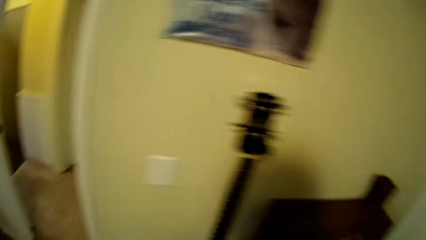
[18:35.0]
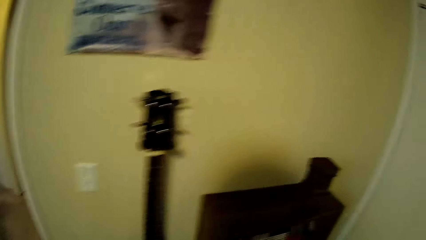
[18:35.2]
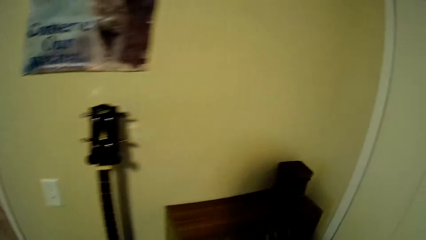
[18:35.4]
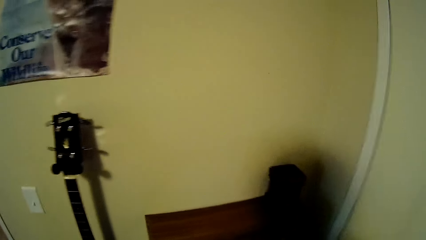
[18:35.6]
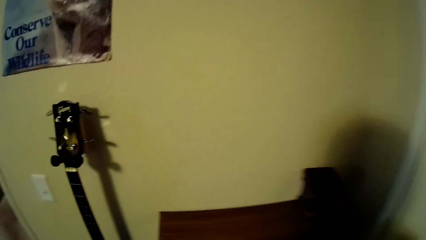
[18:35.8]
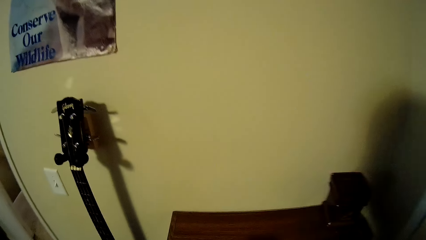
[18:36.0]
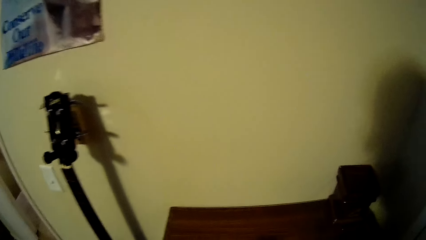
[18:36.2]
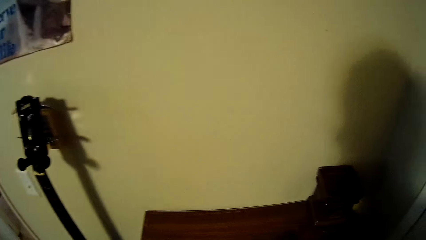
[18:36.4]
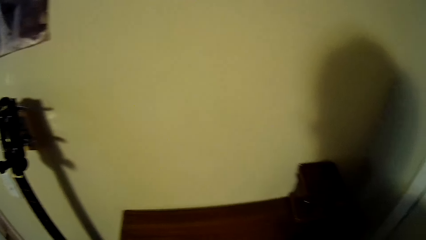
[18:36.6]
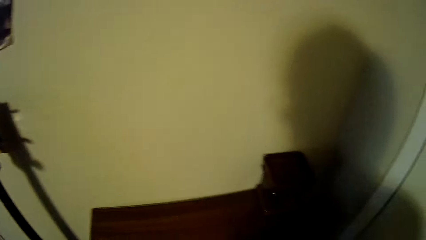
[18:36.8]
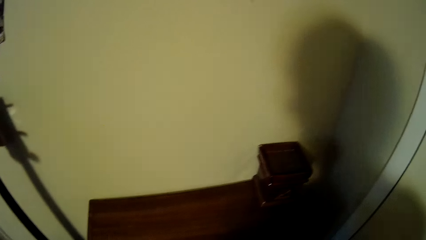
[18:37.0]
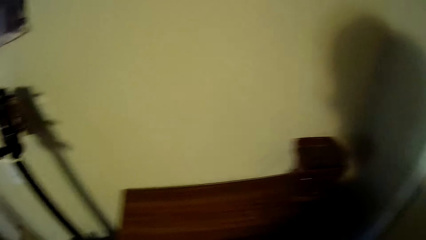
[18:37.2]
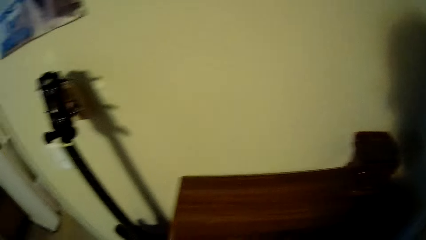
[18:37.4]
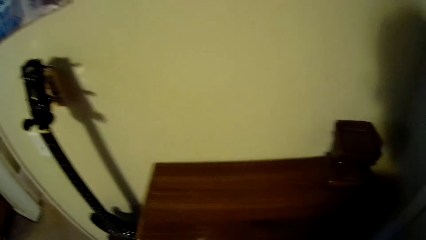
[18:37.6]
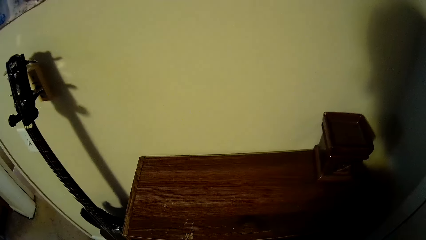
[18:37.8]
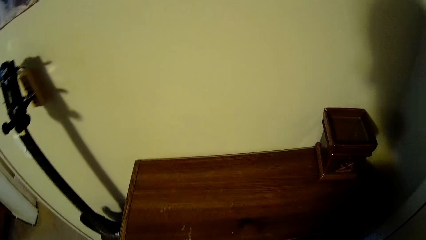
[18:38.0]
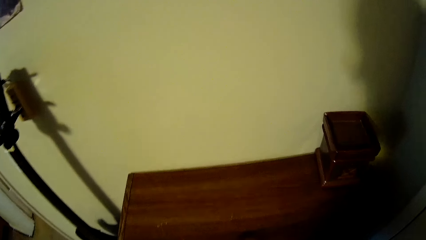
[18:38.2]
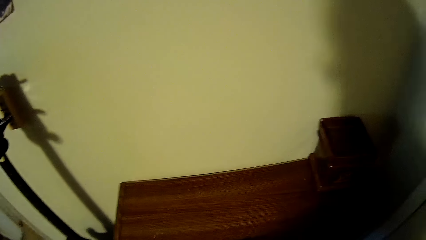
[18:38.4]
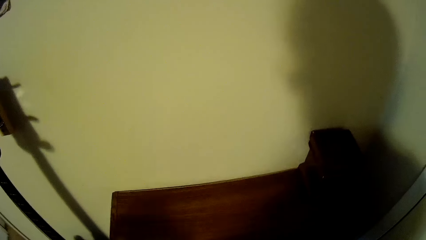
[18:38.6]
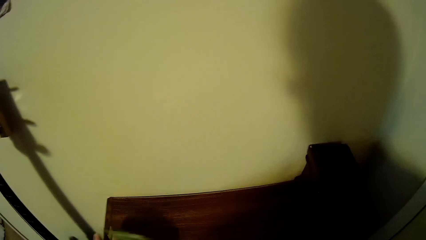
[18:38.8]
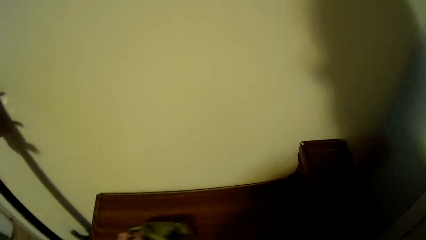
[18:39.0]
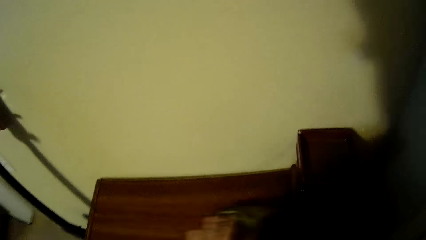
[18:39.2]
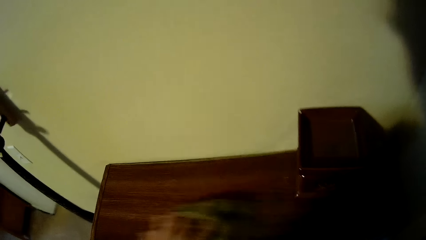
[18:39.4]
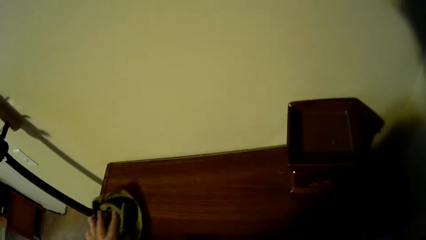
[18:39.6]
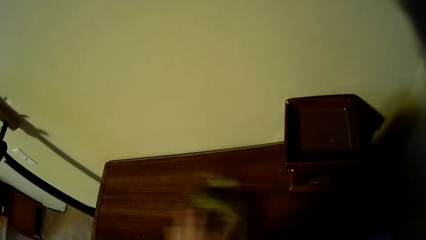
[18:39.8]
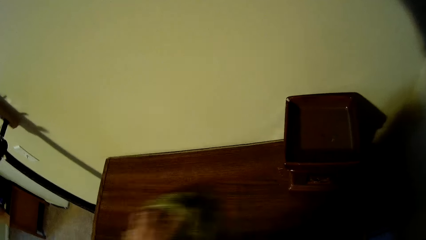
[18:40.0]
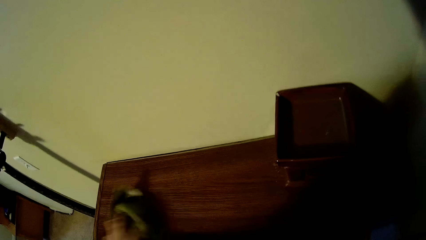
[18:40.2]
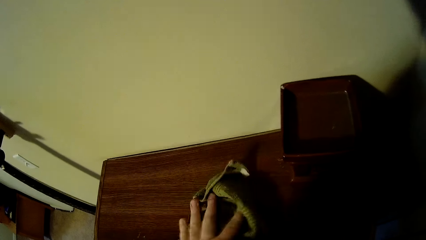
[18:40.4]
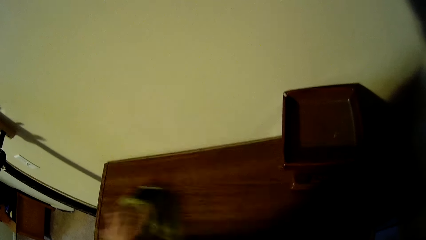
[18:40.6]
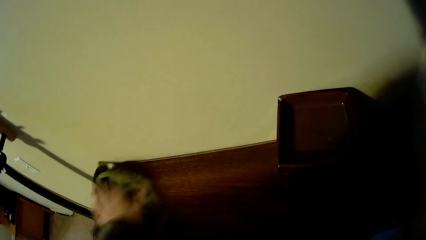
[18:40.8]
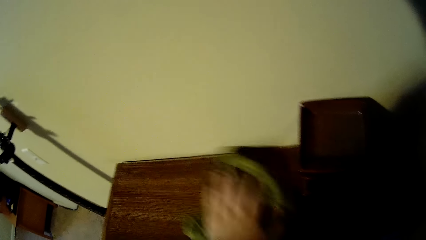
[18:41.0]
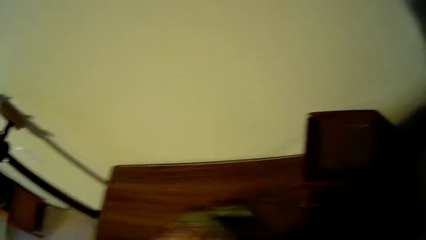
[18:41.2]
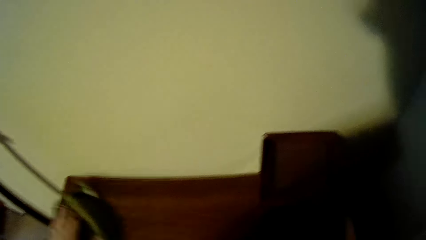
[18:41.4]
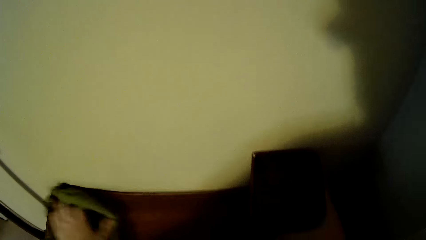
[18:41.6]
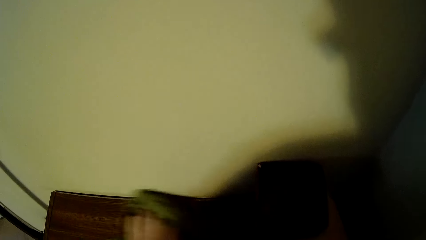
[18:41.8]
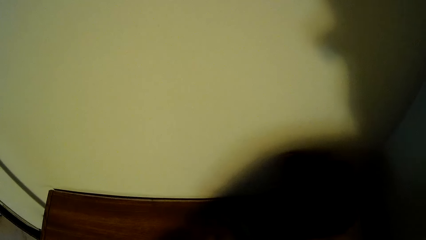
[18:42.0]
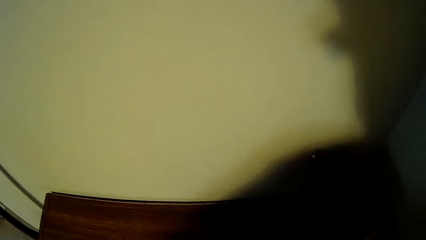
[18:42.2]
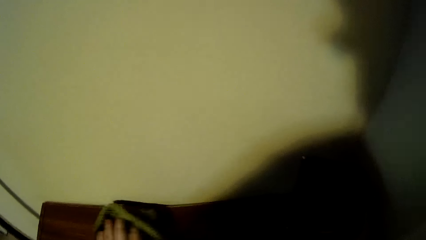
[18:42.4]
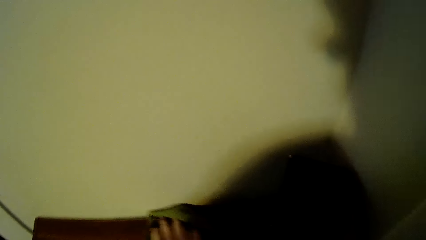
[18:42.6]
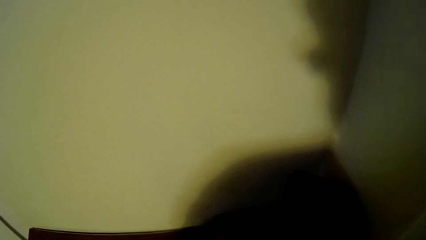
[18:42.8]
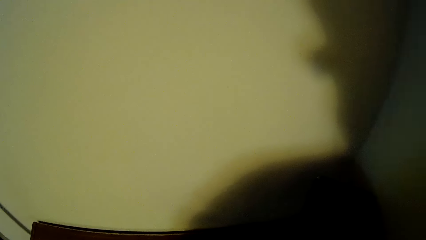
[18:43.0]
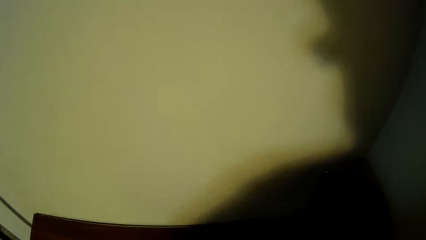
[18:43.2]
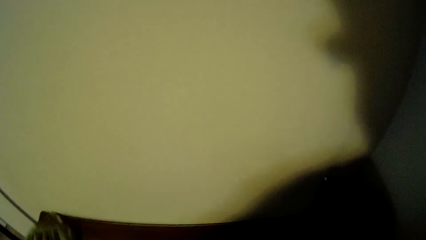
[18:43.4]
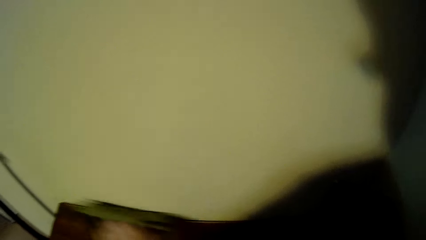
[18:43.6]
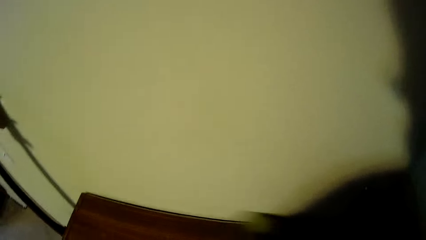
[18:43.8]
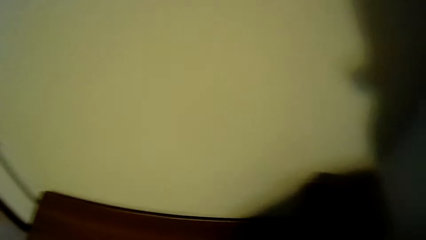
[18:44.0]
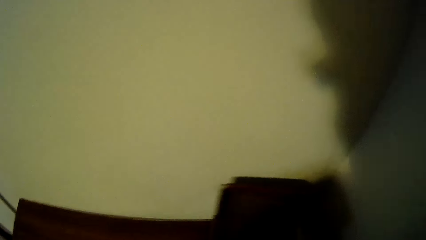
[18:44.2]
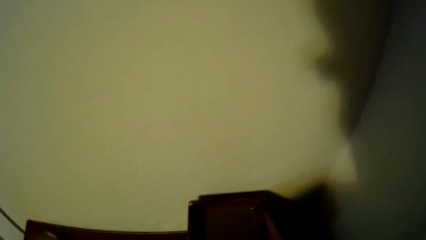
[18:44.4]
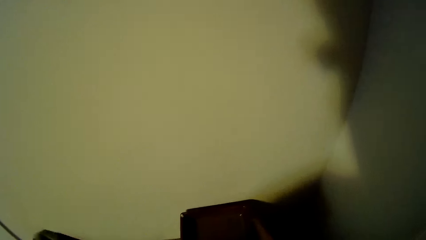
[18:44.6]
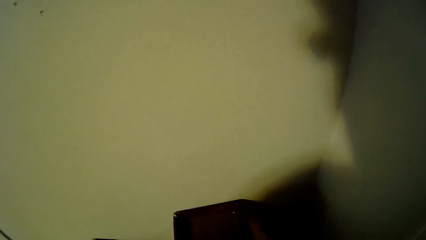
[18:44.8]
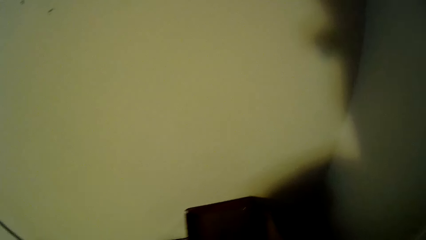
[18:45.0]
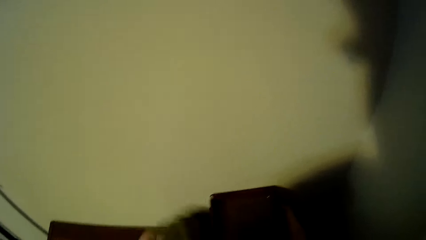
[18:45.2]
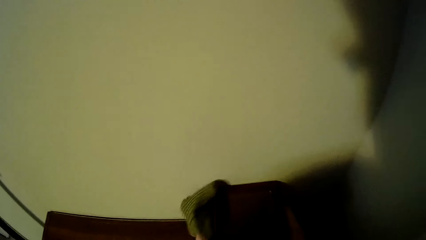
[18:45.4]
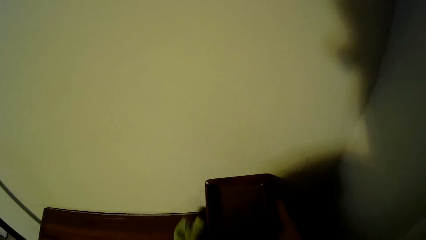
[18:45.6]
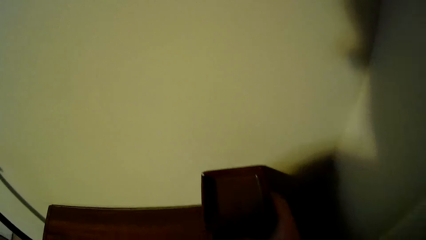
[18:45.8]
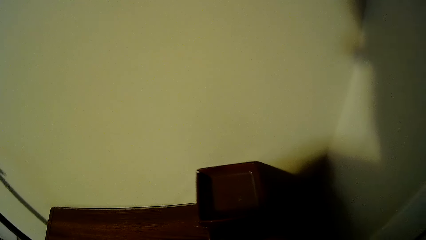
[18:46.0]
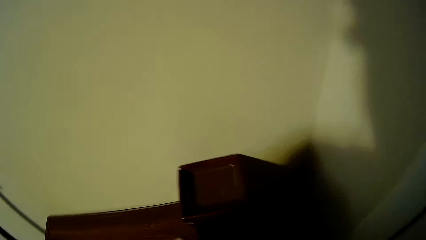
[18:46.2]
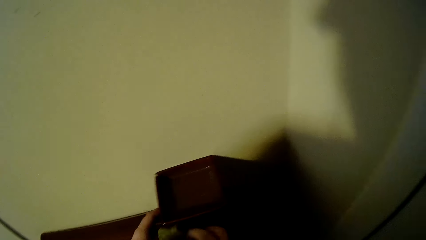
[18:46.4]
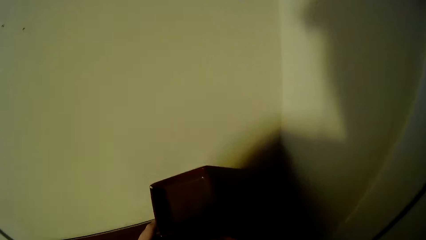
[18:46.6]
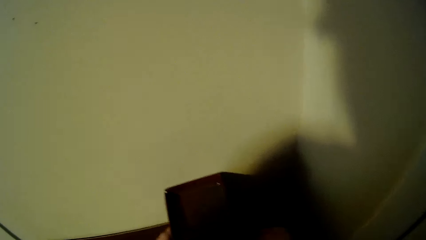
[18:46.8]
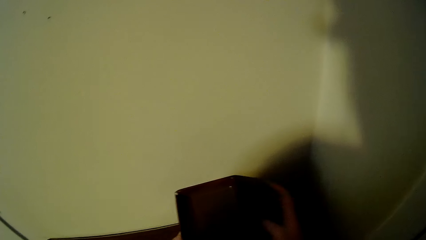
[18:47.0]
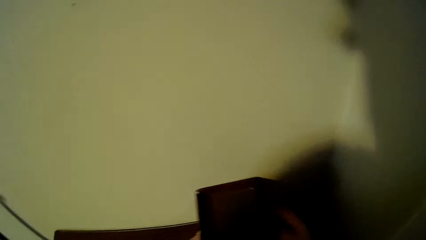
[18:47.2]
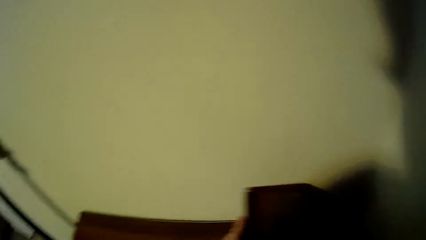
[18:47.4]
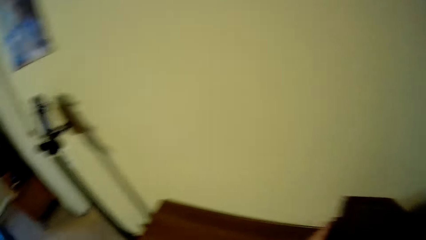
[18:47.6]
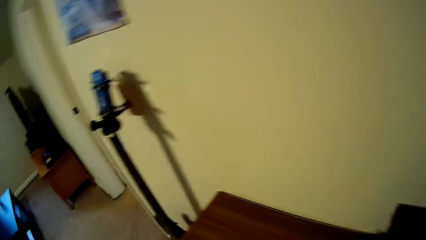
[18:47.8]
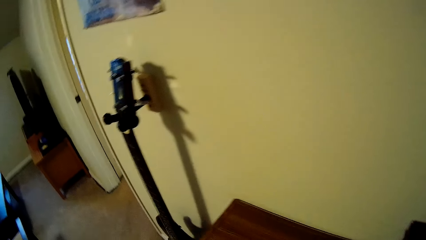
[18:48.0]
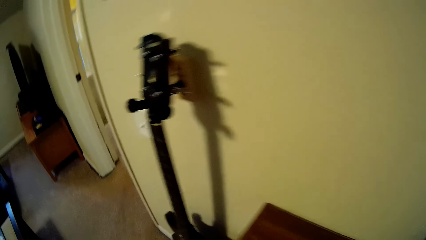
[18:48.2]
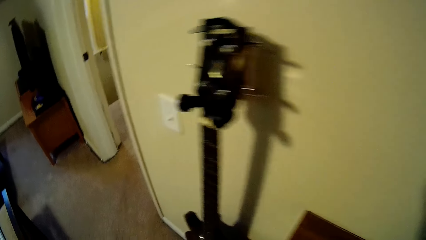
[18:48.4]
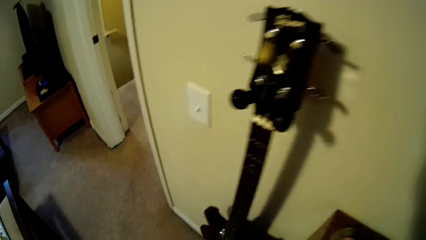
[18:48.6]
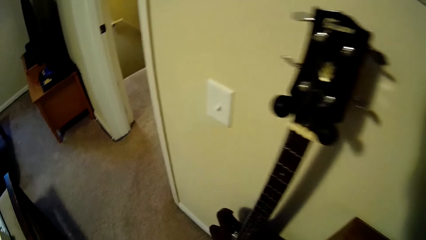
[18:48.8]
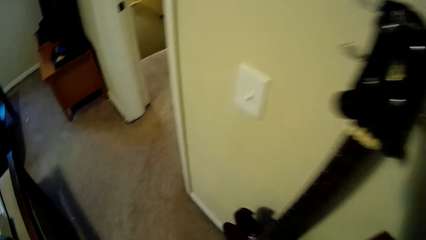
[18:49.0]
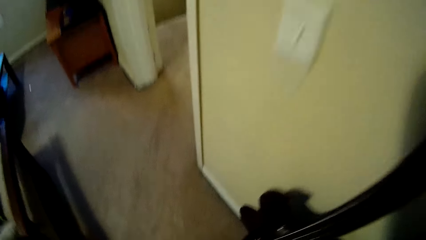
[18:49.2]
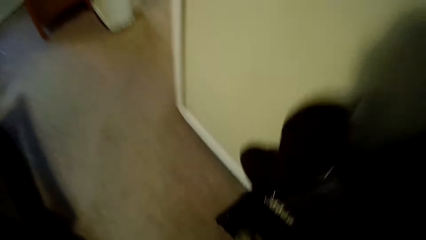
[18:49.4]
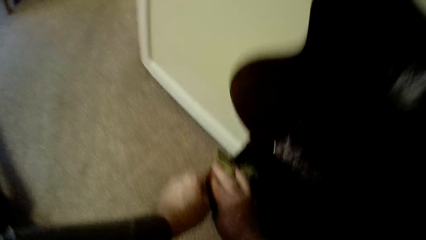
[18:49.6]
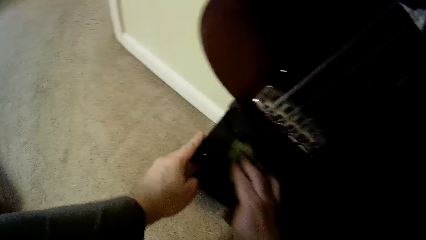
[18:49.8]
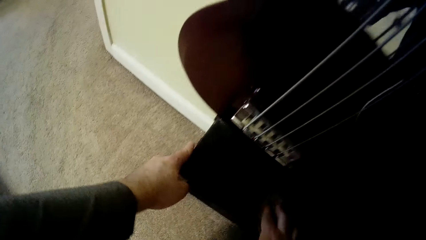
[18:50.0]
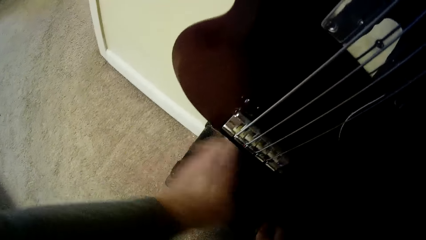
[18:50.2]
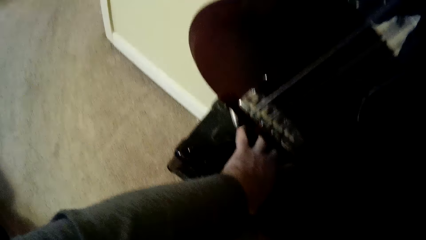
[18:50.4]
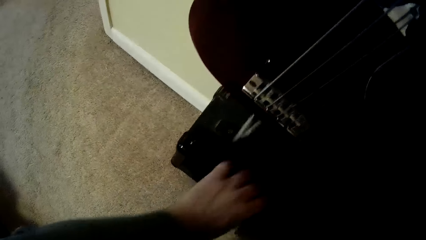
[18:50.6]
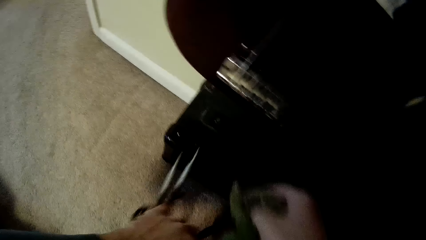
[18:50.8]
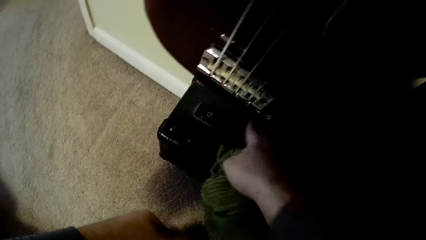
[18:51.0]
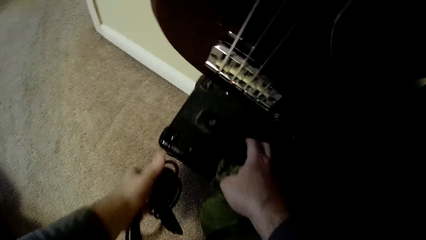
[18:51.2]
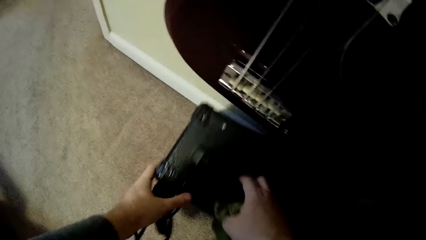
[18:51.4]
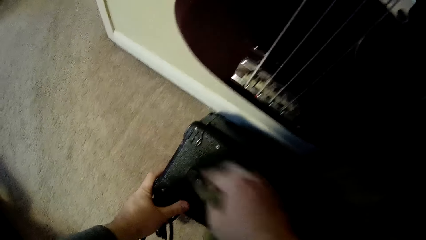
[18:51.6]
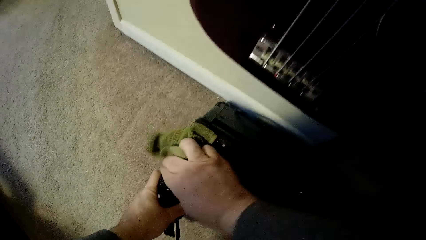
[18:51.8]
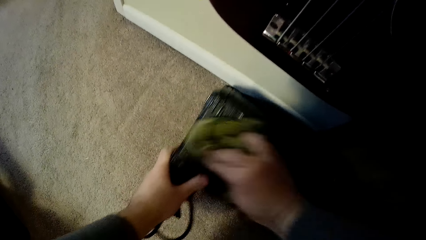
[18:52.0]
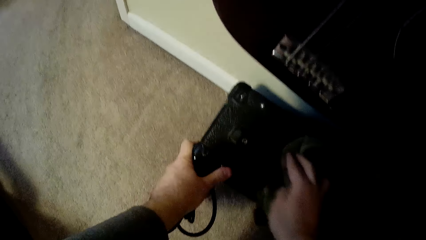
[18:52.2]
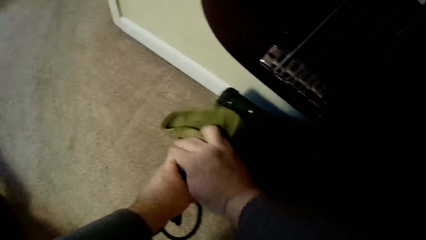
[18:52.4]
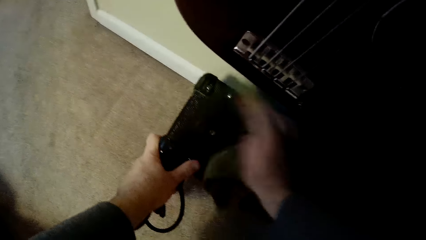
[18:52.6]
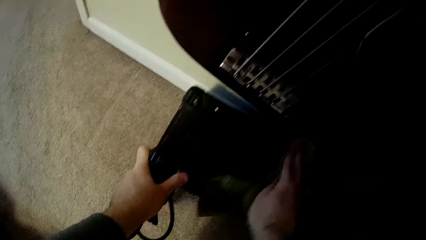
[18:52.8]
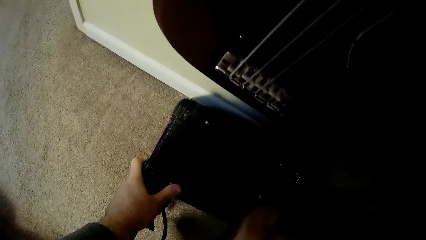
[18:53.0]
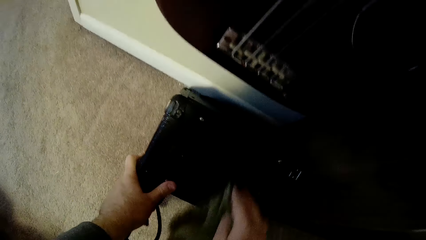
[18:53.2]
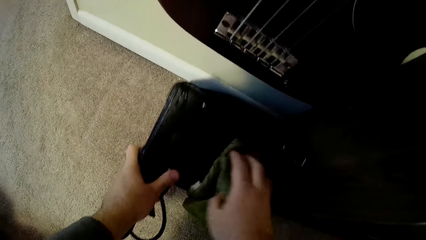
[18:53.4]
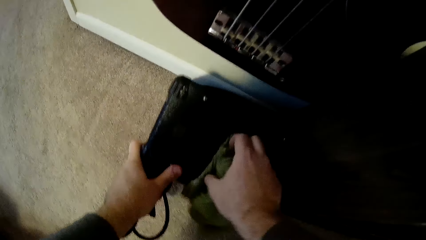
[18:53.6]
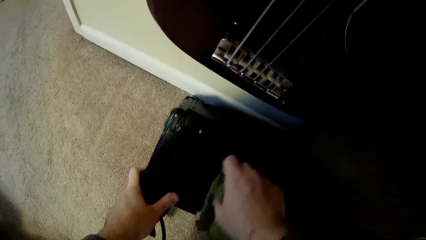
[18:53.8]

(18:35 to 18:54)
The camera wearer sprays a cabinet. They wipe the cabinet with a towel. They pick a wood structure. They place the wood structure on the cabinet. They pass the towel to the right hand. They hold the wood structure. They wipe the wood structure. They walk in the room. They wipe a toolbox. They pick a cable. They move the toolbox. They wipe a guitar with the towel. They hold the toolbox. They wipe the toolbox with the towel.
